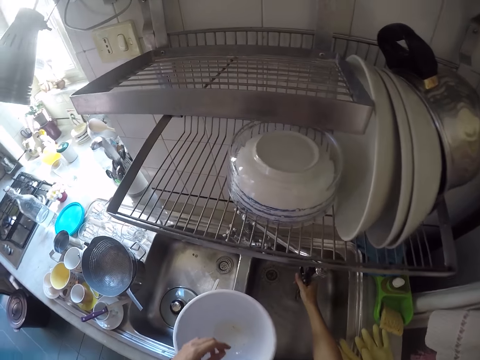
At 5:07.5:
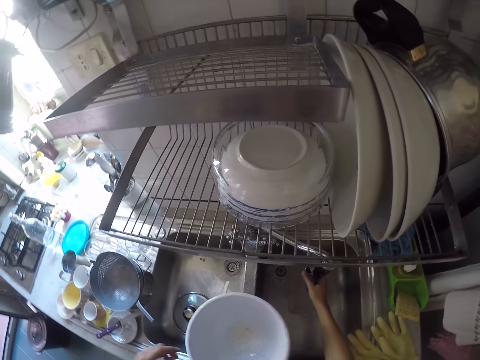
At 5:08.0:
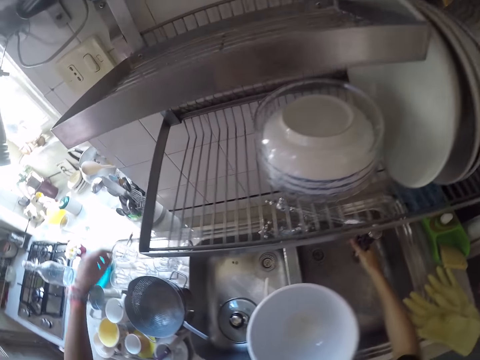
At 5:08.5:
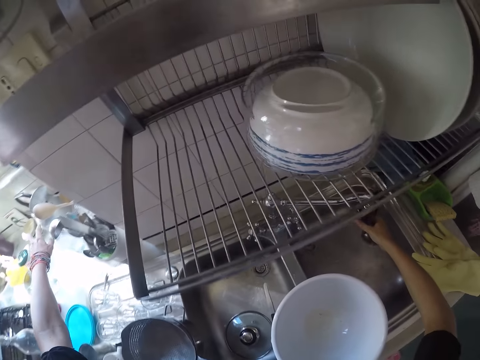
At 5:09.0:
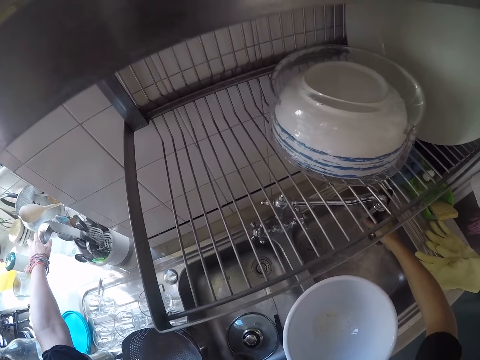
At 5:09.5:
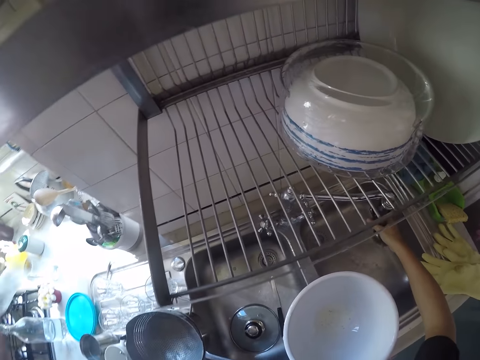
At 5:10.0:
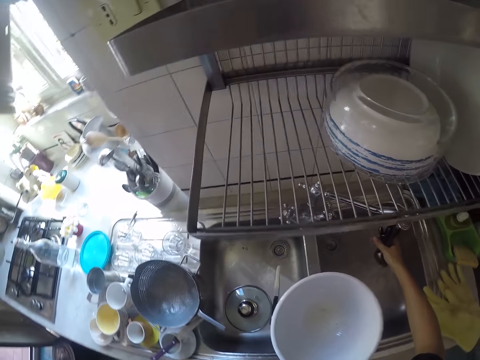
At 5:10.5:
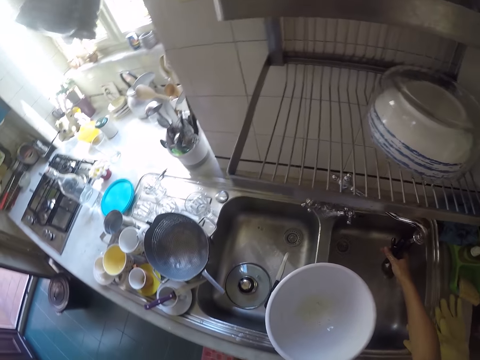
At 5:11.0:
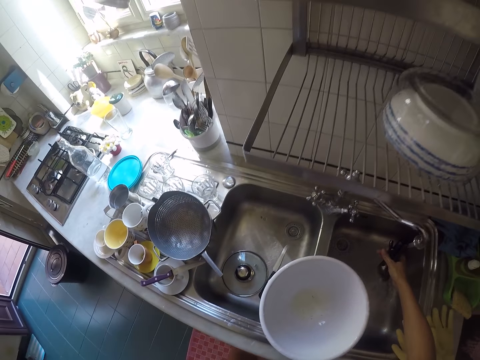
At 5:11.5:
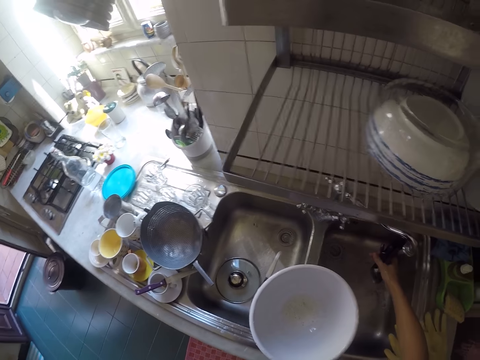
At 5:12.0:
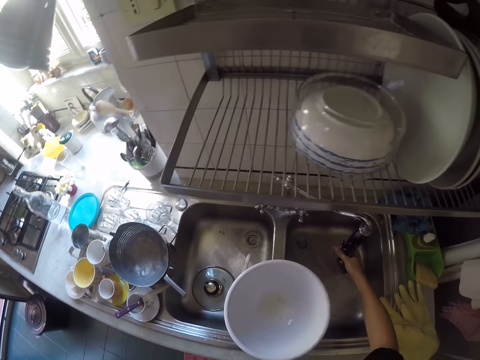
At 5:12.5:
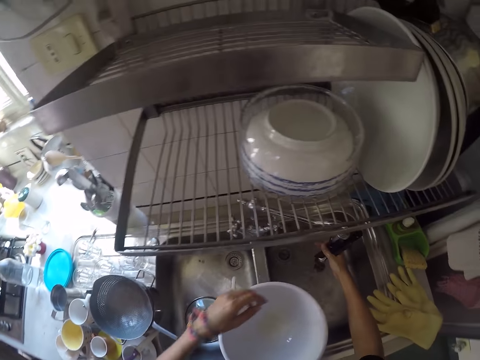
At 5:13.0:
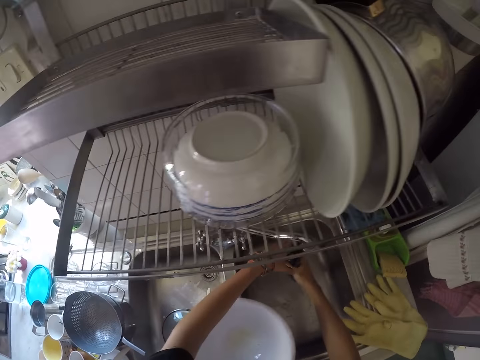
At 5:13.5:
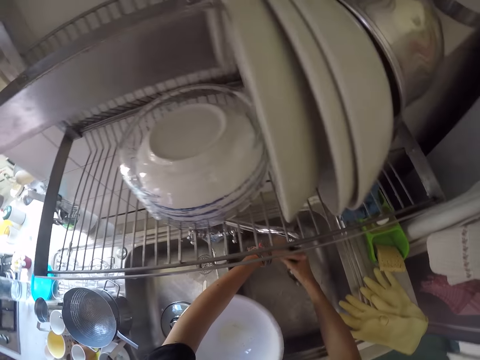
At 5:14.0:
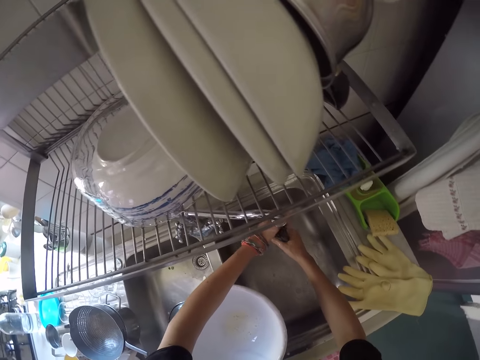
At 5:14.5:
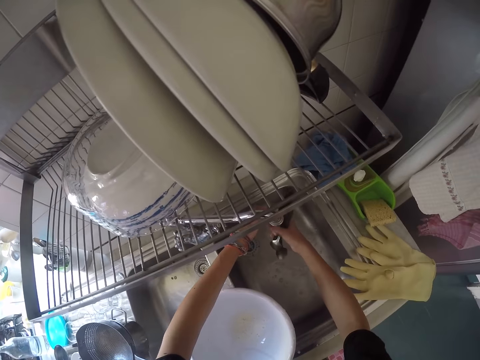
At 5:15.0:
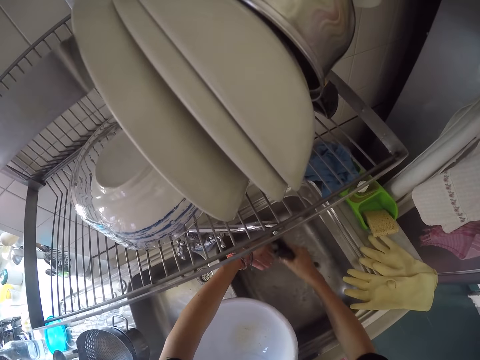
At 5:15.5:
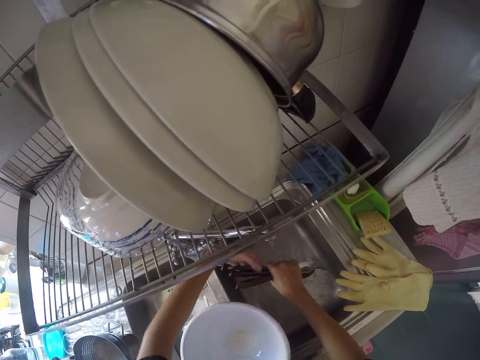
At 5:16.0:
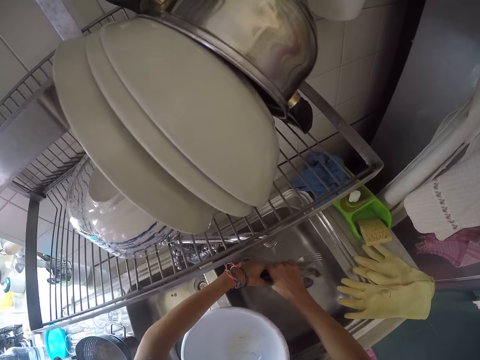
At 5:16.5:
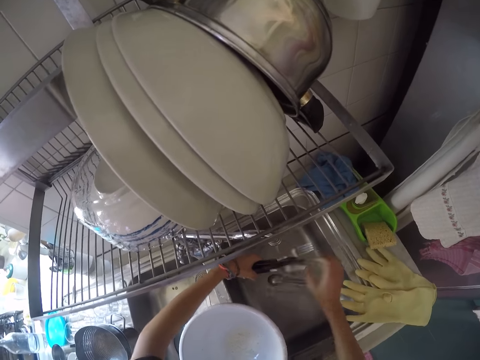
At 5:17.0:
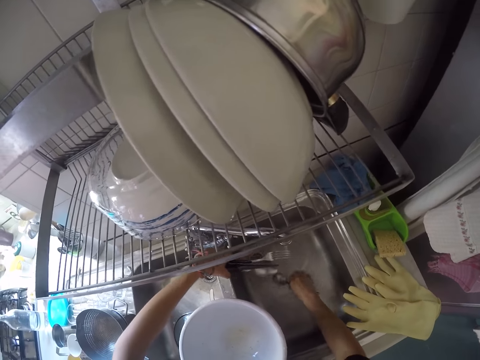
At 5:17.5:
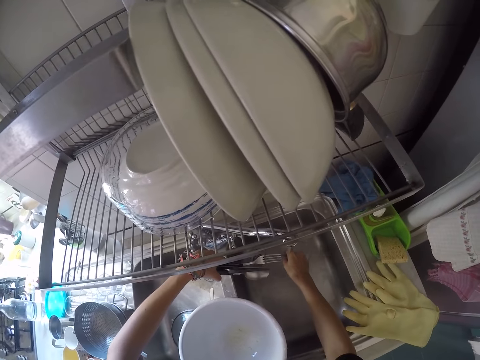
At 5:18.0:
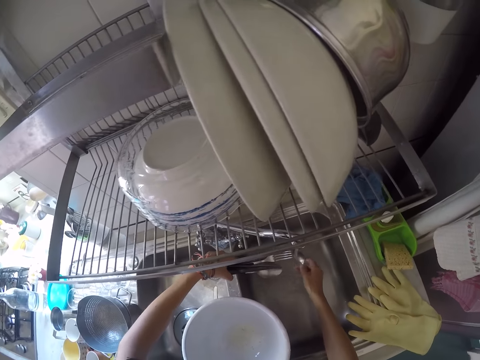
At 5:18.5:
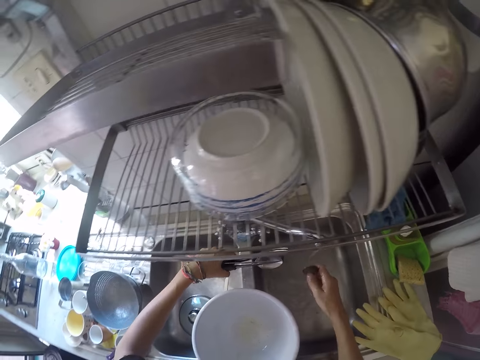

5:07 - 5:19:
The camera wearer puts a spoon on the sink. He rinses the cutleries with the tap water. He picks up a bottle from a kitchen slab with his left hand. He rinses the spoon.

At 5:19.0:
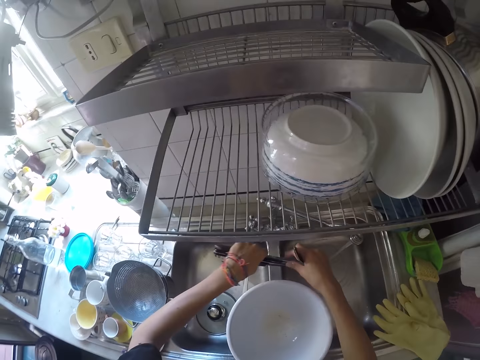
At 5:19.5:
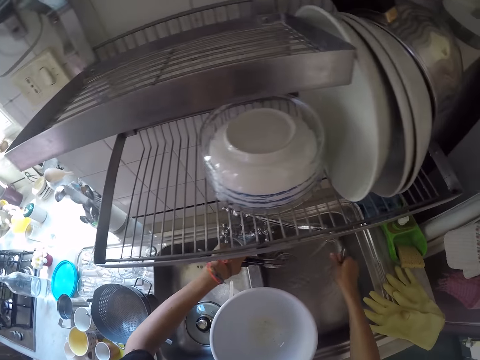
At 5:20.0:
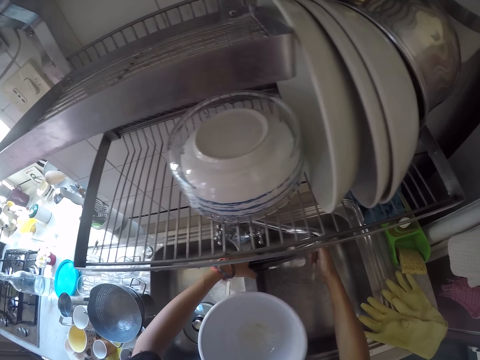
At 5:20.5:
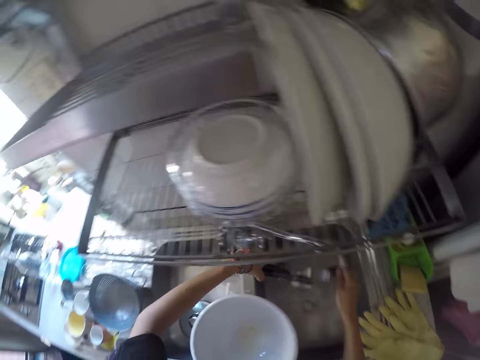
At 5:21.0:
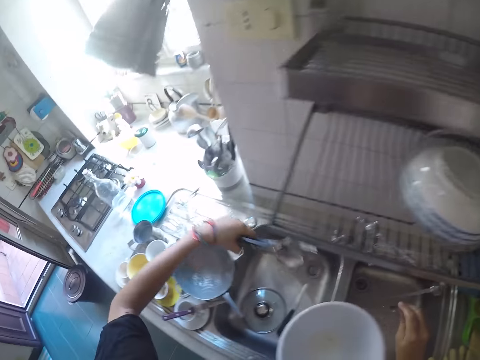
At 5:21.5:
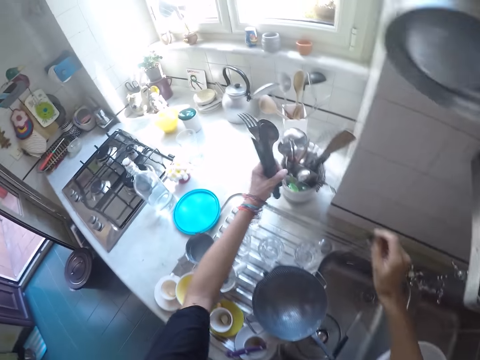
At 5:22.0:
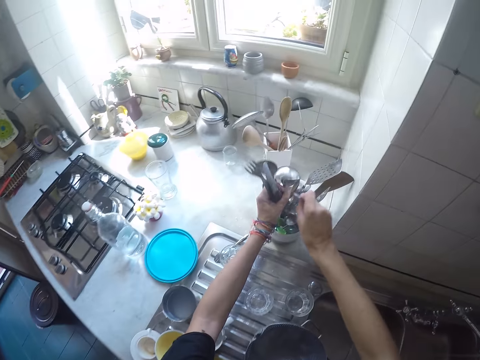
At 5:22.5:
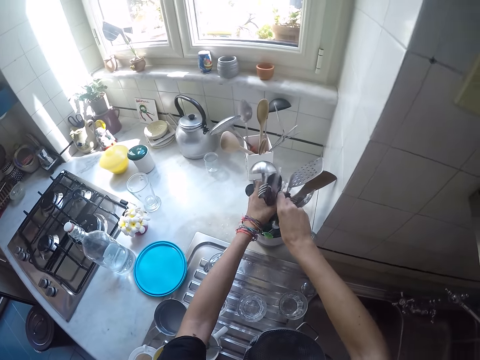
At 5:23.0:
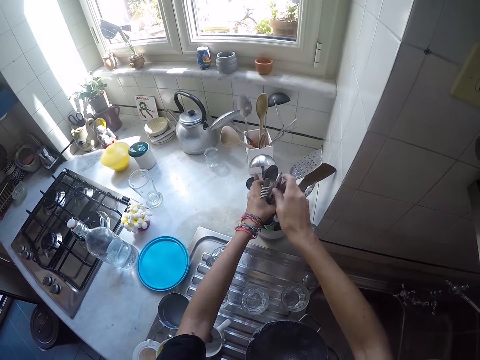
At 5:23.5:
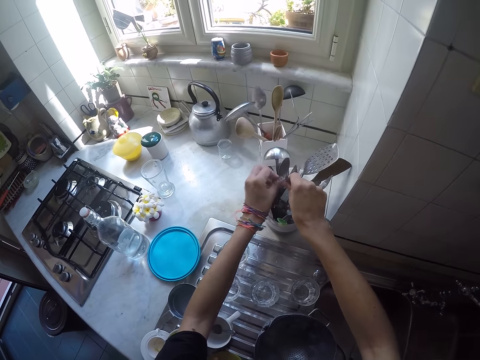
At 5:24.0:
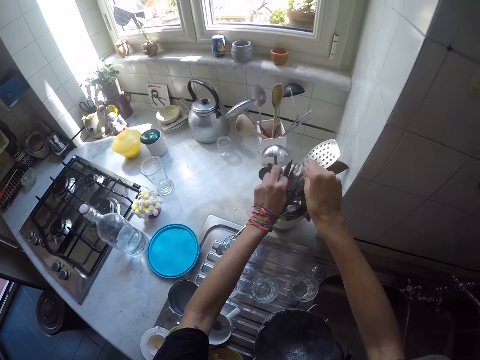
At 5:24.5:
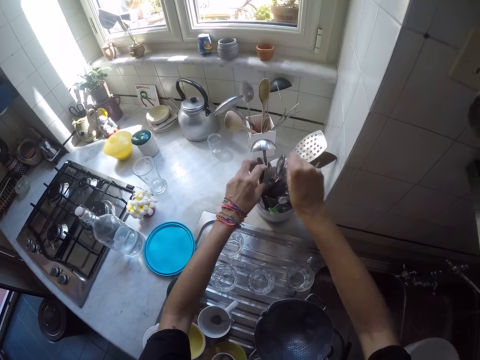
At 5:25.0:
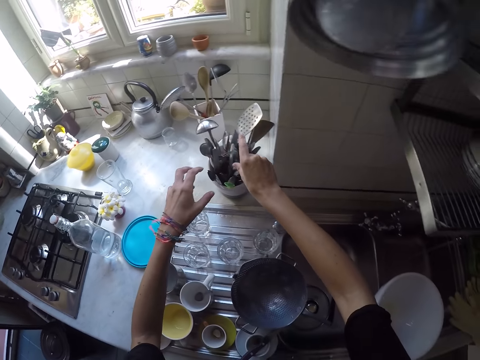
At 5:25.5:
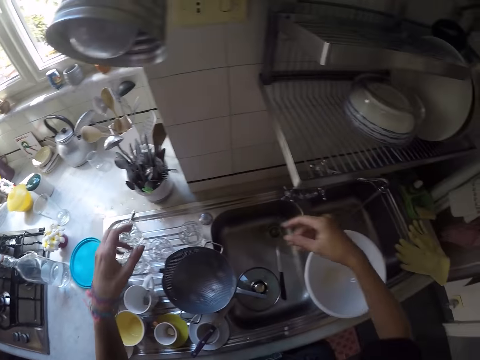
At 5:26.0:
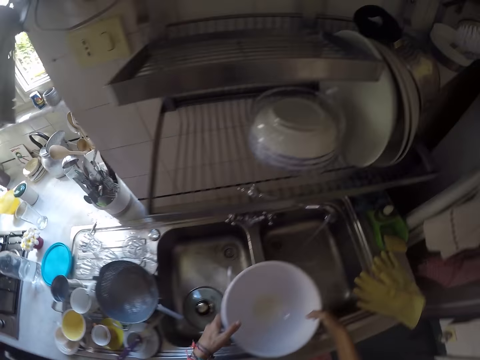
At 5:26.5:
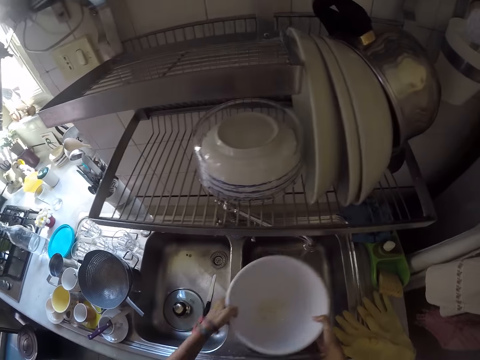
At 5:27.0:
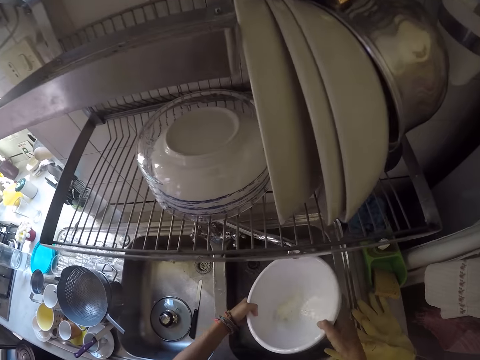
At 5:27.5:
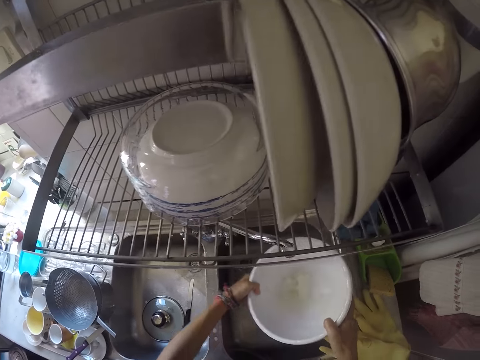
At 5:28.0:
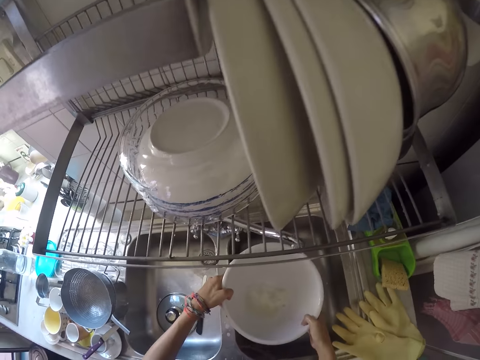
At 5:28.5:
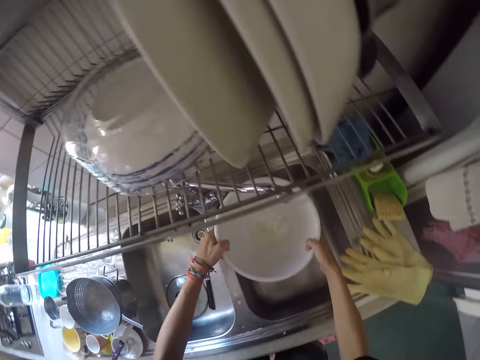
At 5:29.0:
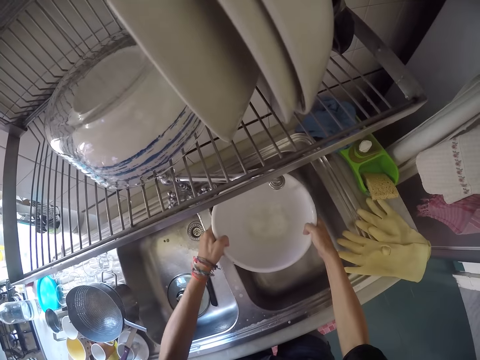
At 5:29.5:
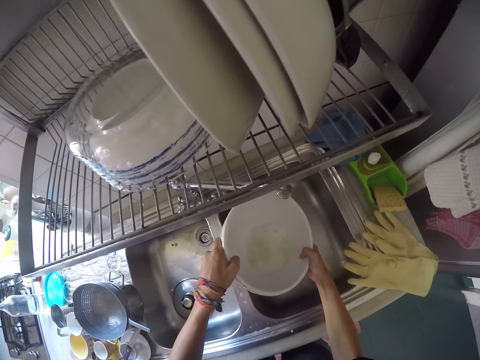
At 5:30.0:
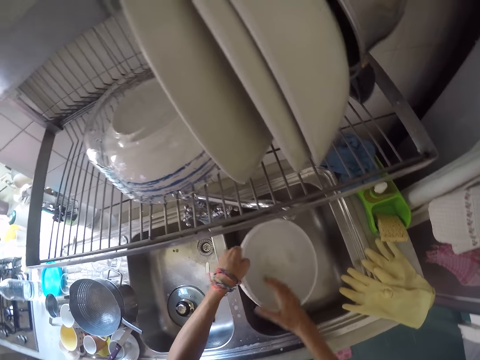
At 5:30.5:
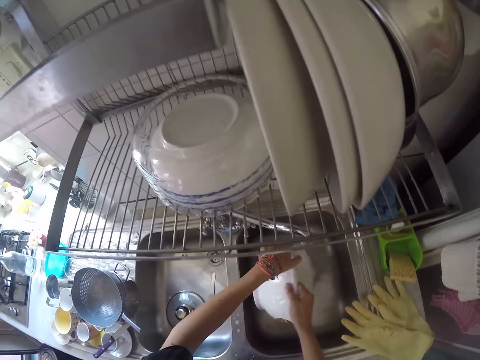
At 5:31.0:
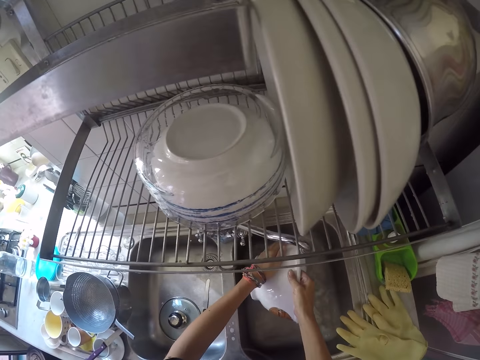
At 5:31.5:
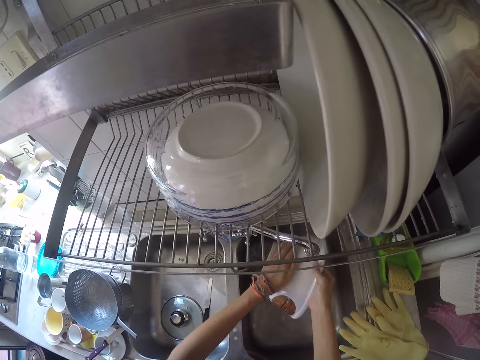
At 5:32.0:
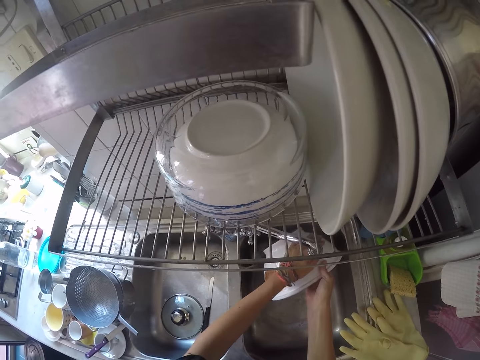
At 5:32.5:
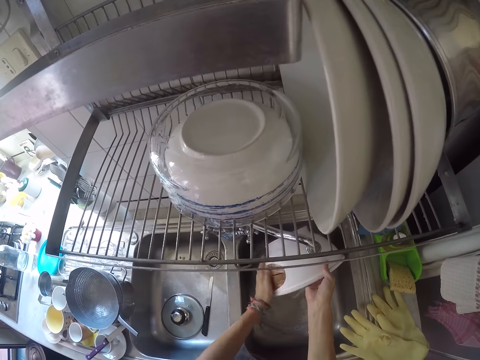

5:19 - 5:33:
The camera wearer puts the cutleries in a spoon rack. They pick the big bowl from the kitchen sink. They rinse the big bowl with the tap water.
